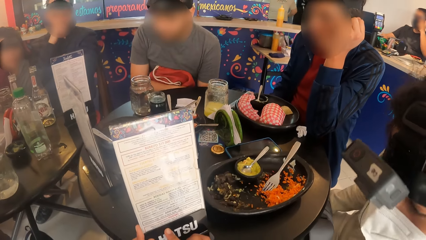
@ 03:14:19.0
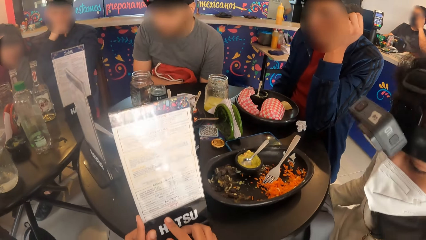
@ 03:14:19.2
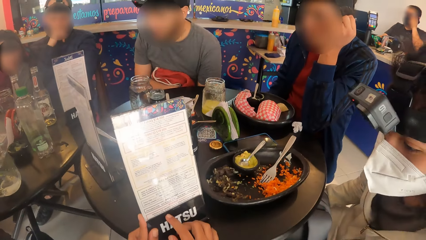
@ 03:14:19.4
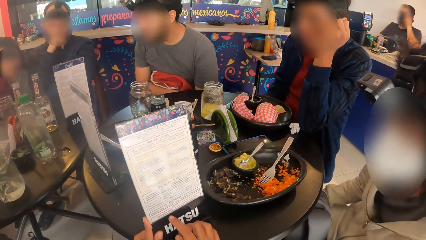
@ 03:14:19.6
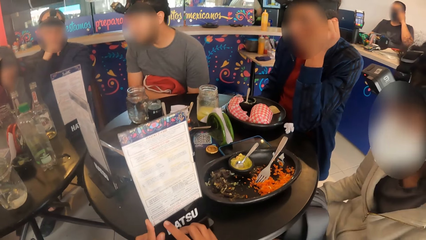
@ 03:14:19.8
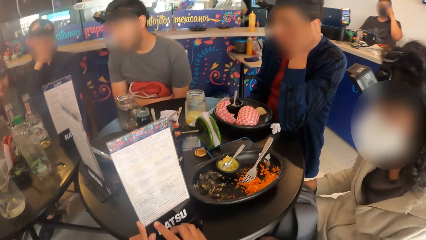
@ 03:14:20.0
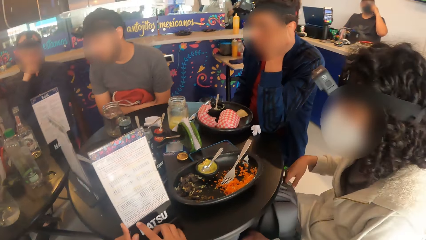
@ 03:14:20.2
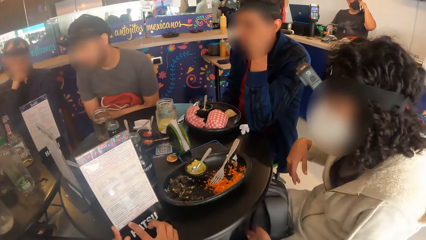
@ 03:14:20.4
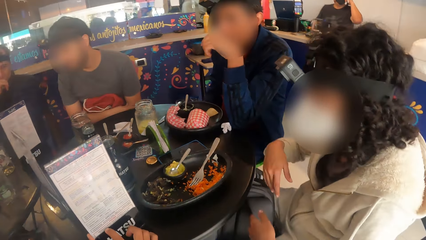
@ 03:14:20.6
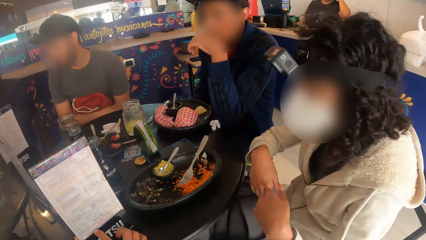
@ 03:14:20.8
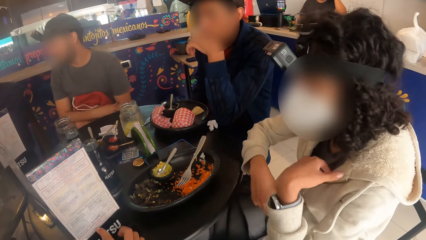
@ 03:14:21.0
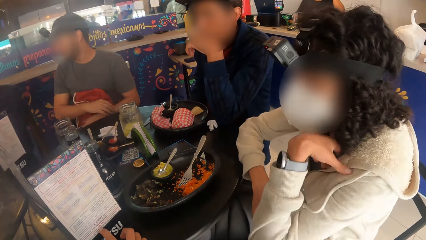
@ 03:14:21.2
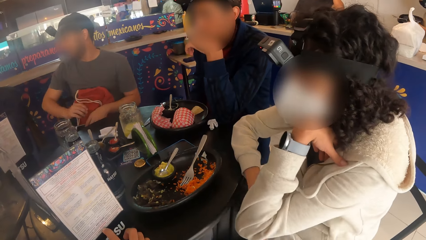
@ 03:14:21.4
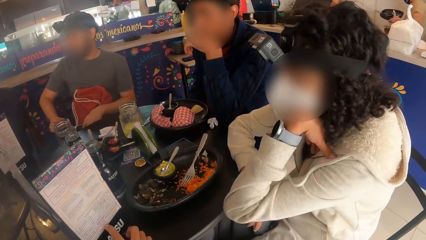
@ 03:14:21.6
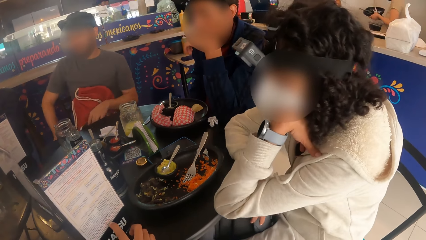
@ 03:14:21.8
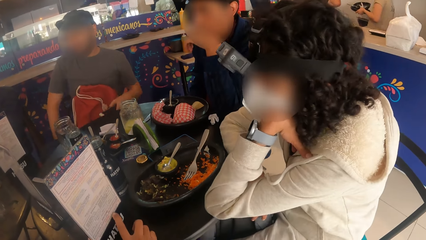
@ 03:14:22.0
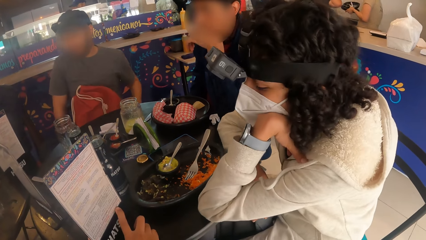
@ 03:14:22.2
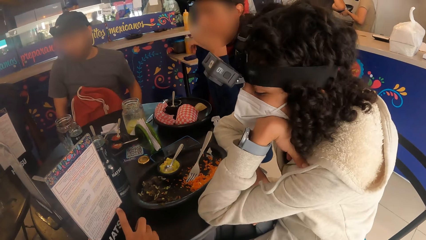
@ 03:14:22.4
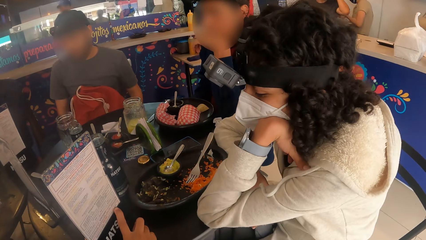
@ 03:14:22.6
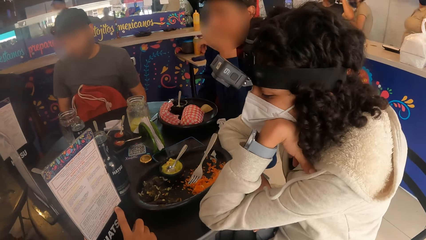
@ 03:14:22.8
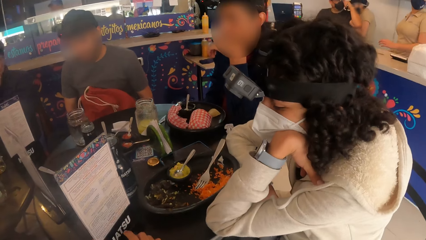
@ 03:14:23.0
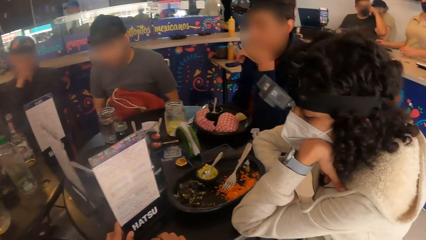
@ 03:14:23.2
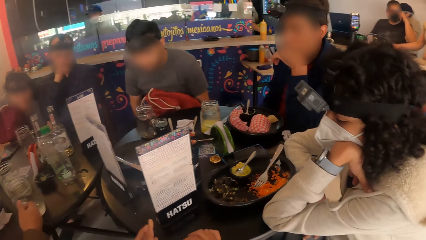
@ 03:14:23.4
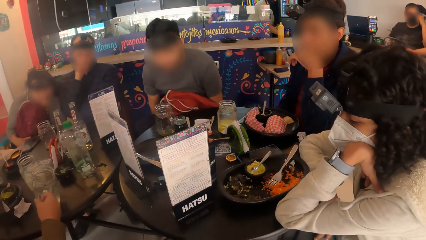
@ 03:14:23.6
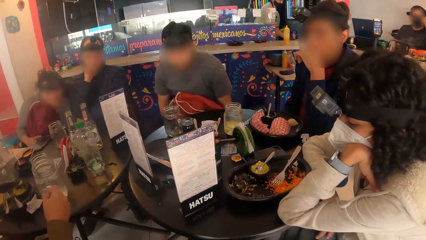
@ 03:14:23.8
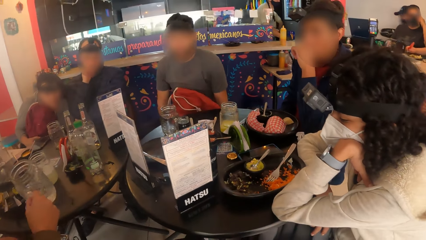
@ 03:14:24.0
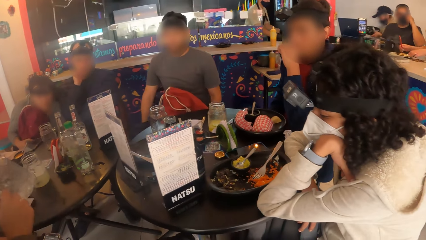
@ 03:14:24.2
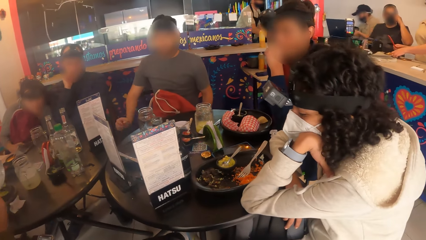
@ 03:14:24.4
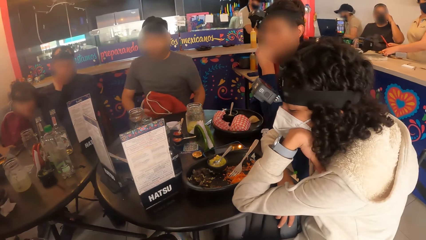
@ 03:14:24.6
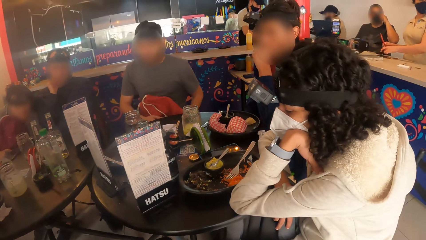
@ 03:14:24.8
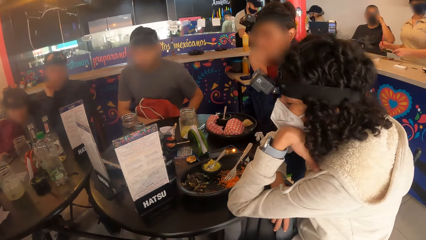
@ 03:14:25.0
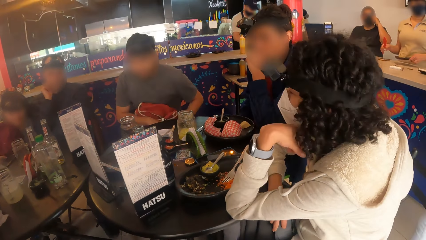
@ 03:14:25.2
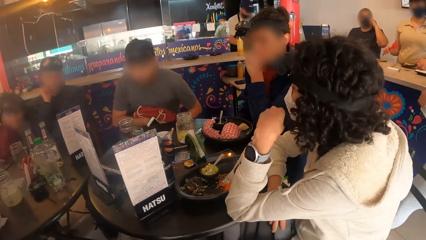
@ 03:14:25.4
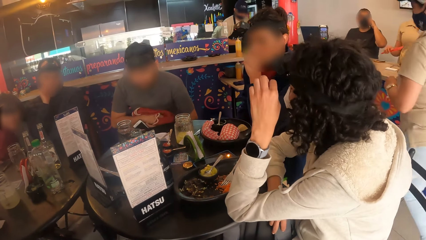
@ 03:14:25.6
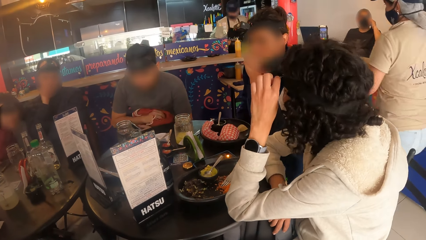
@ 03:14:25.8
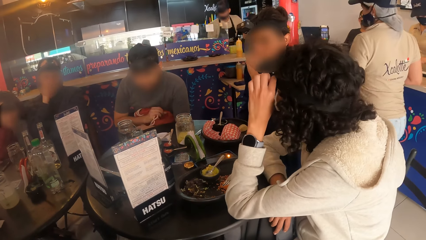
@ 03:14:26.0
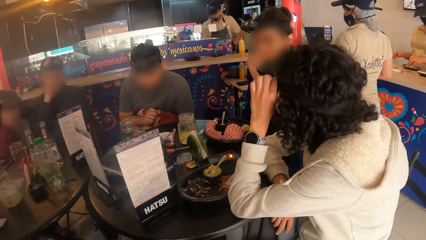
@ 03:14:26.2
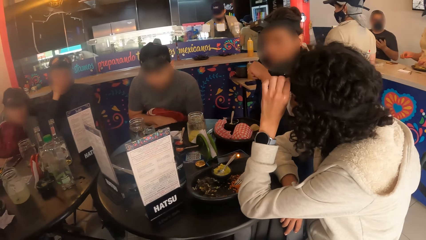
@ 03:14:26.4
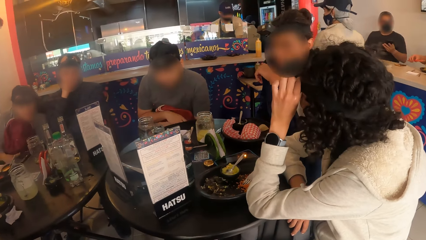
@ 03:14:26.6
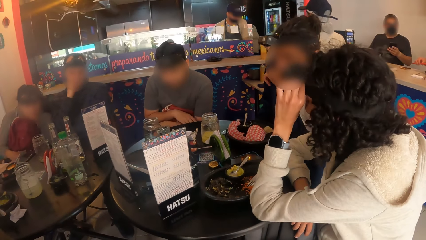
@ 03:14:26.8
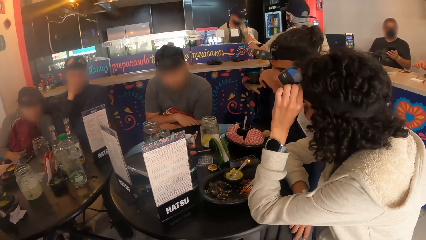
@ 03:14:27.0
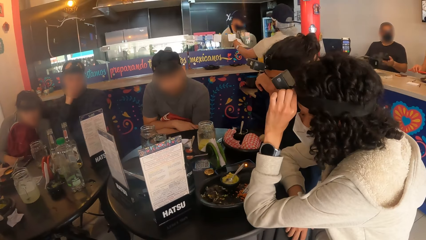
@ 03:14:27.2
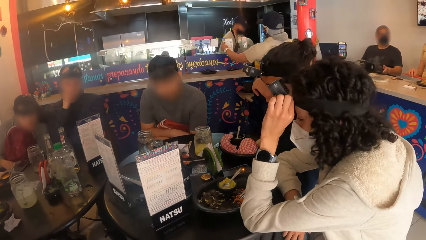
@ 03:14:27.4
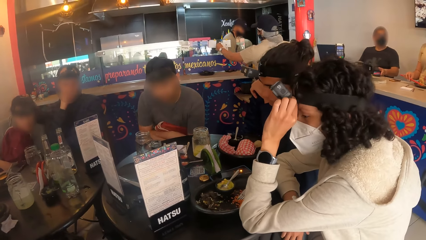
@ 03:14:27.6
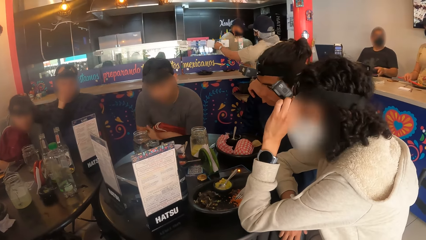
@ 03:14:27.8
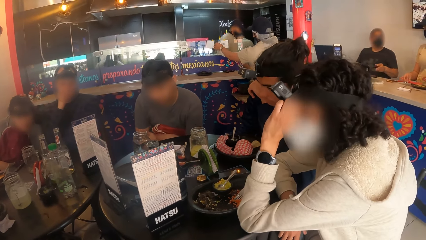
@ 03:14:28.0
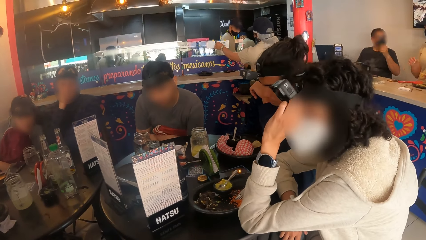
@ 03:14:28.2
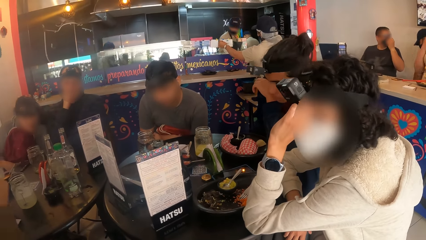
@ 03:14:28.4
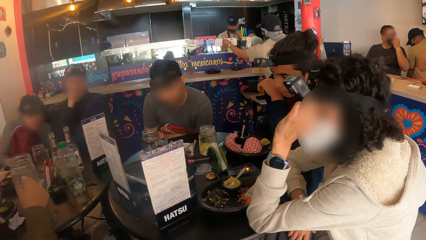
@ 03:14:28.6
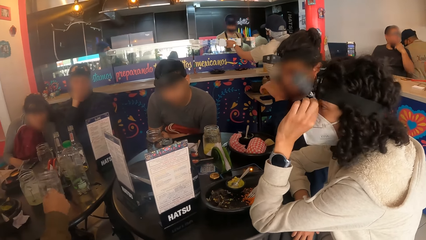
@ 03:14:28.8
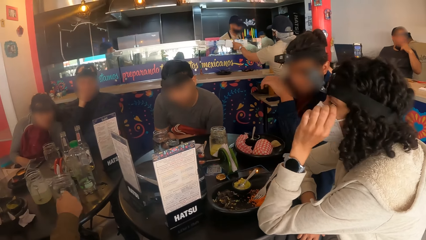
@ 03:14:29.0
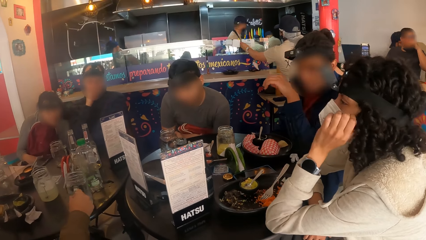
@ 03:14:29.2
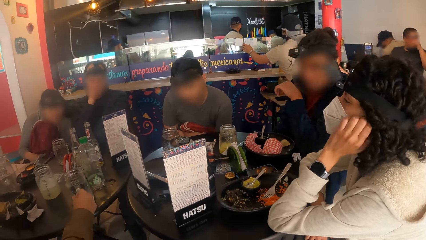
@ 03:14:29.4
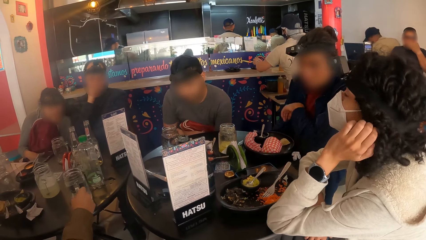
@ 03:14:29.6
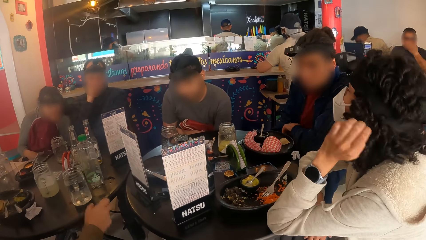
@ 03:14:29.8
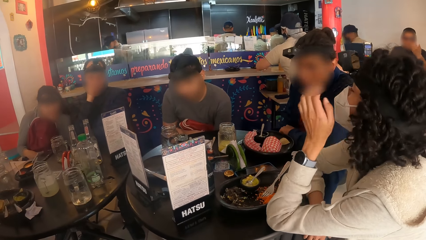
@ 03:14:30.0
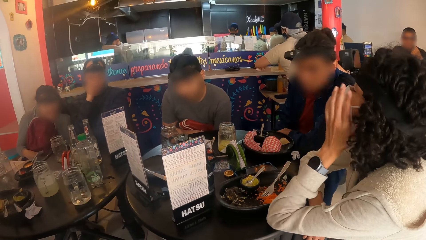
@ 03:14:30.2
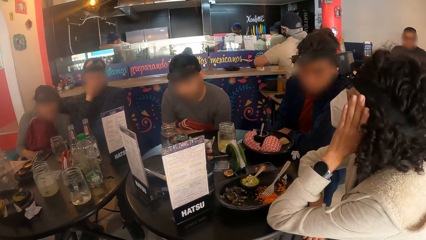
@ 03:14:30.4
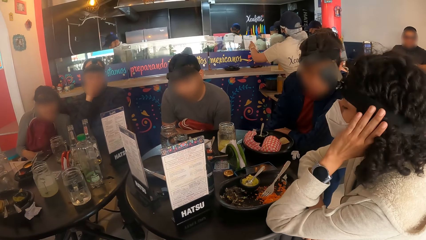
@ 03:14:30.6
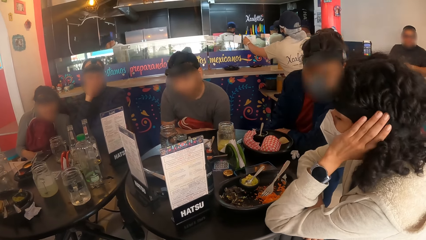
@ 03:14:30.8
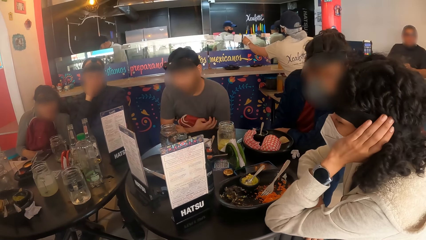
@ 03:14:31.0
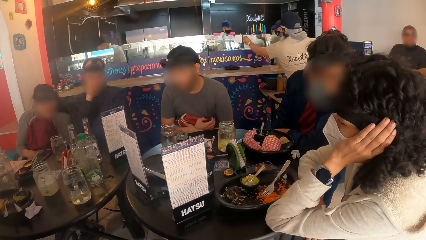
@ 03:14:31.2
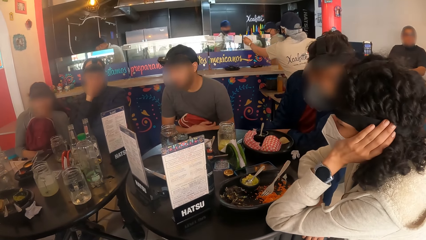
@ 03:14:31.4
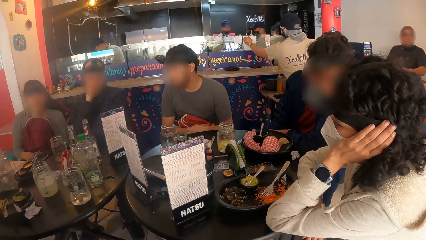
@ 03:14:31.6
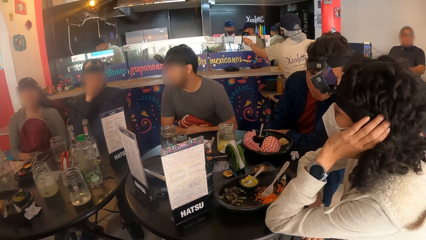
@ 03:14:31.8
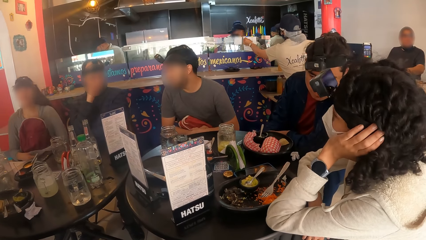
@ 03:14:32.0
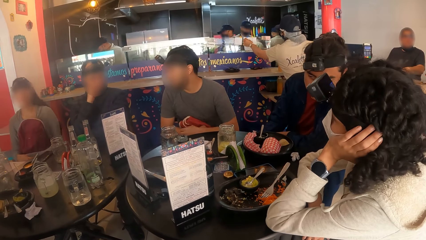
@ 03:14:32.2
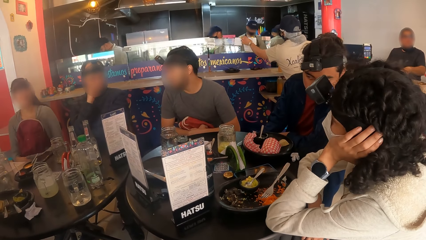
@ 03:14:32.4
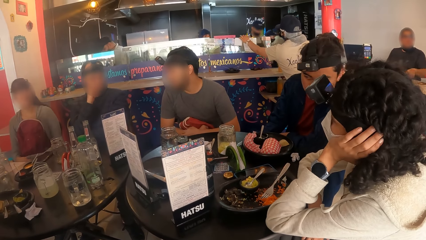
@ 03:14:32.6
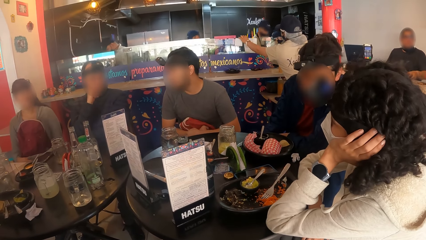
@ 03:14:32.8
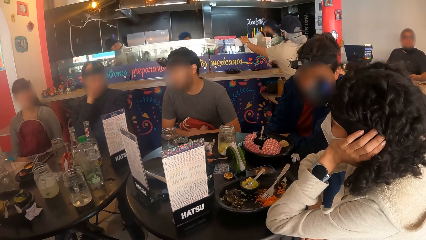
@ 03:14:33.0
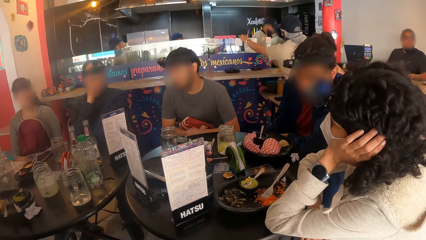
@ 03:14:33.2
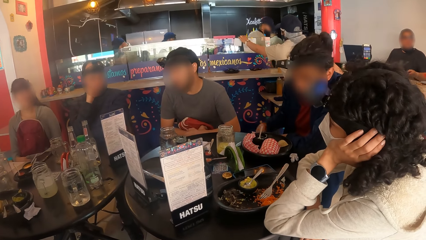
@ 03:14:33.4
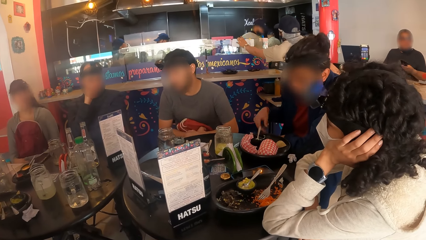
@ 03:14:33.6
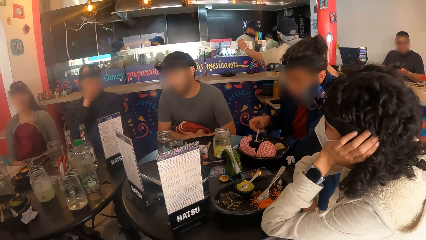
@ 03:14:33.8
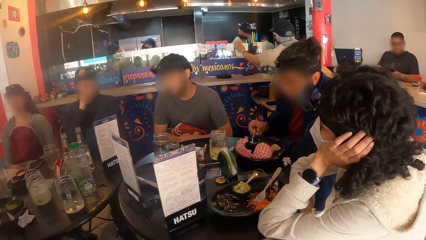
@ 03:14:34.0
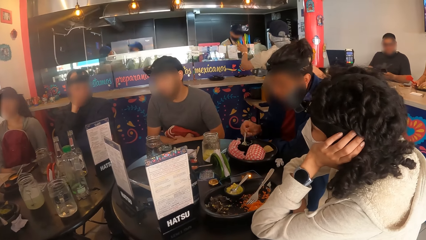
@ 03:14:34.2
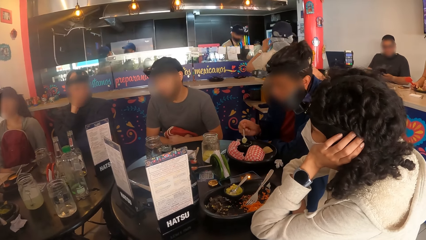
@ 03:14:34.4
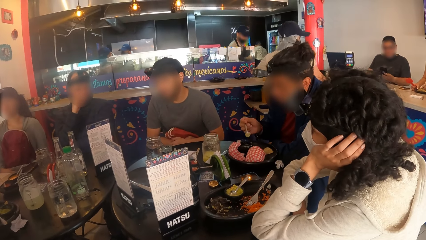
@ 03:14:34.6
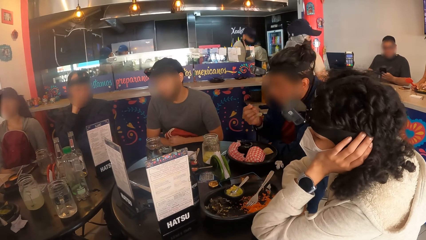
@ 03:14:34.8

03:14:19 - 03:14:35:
A person puts hands on the table. The camera wearer drops the menu on the table with his left hand. Another person picks up a glass jar and puts the glass jar down. A third person touches a spoon.
